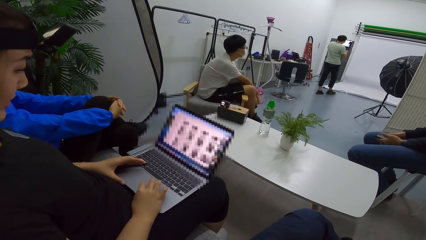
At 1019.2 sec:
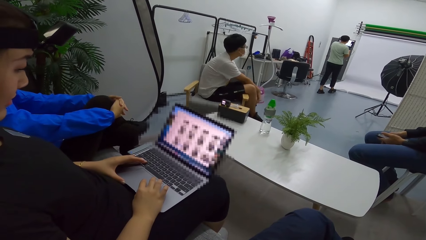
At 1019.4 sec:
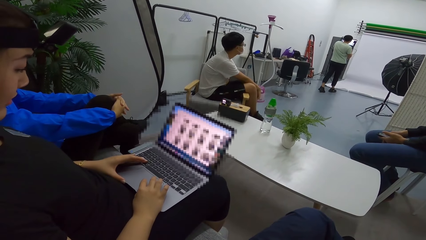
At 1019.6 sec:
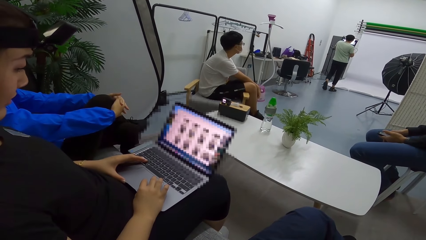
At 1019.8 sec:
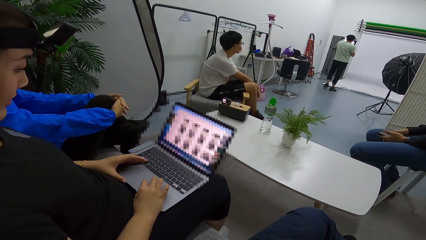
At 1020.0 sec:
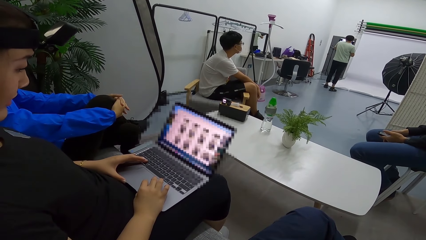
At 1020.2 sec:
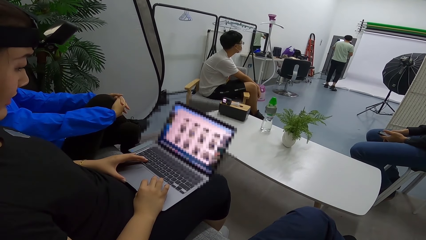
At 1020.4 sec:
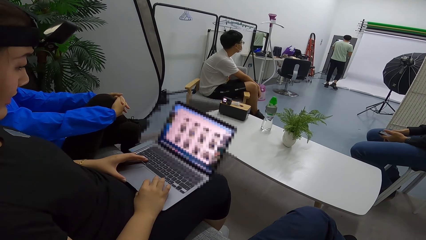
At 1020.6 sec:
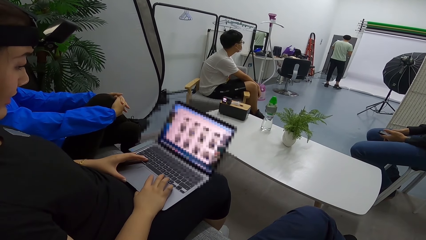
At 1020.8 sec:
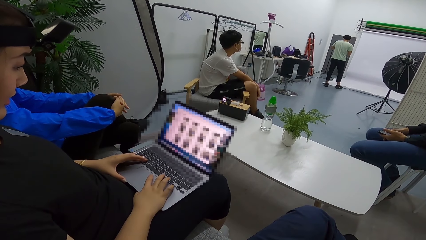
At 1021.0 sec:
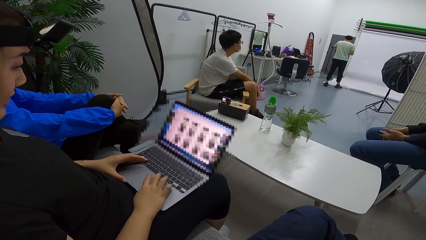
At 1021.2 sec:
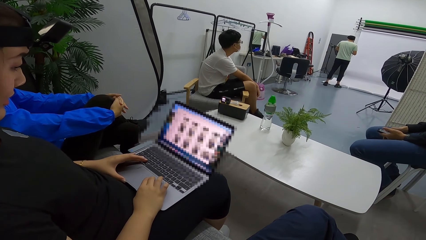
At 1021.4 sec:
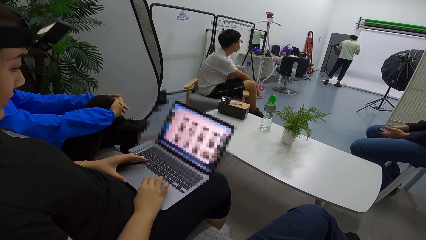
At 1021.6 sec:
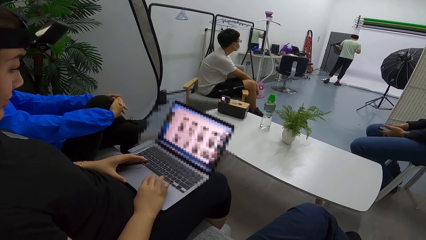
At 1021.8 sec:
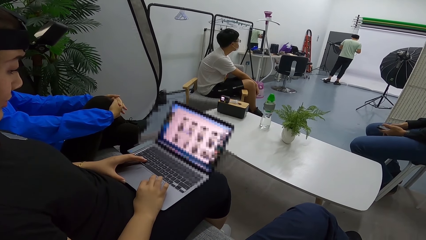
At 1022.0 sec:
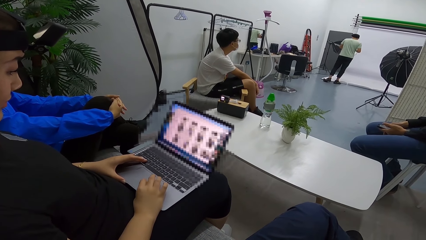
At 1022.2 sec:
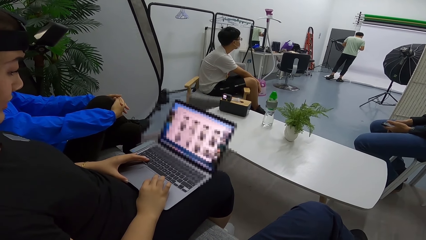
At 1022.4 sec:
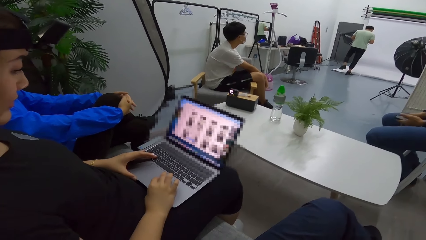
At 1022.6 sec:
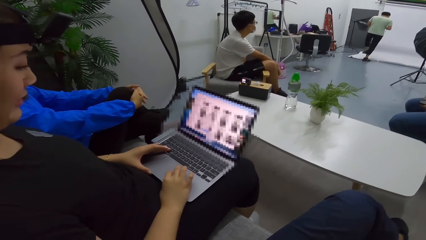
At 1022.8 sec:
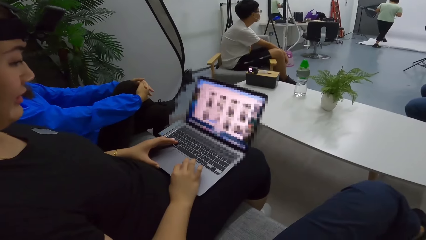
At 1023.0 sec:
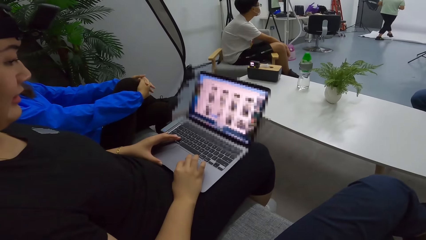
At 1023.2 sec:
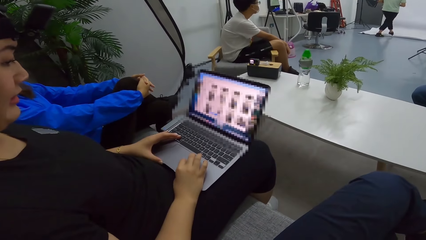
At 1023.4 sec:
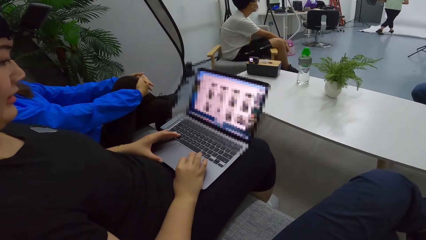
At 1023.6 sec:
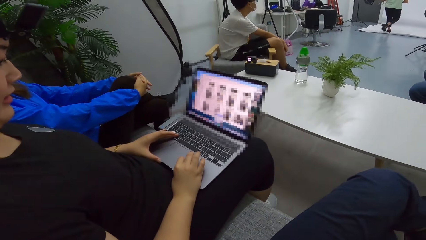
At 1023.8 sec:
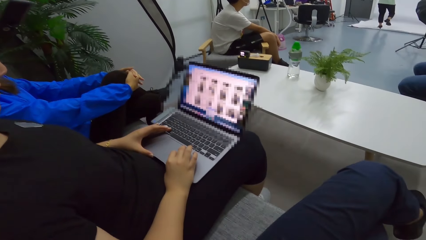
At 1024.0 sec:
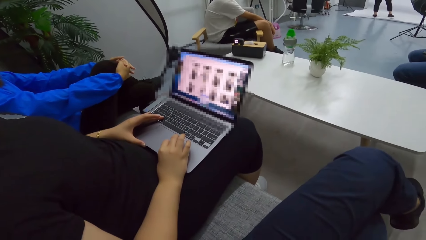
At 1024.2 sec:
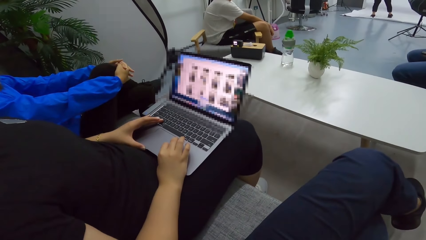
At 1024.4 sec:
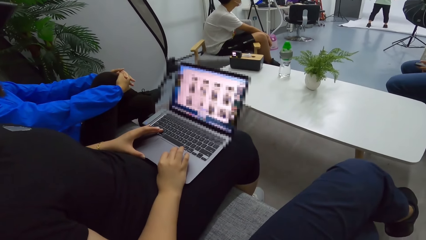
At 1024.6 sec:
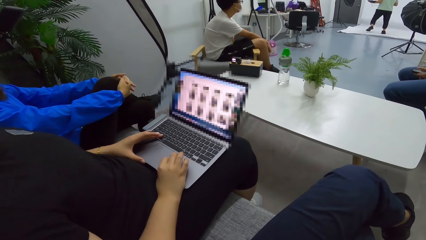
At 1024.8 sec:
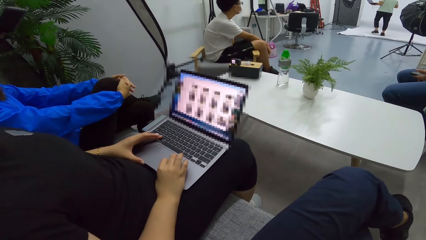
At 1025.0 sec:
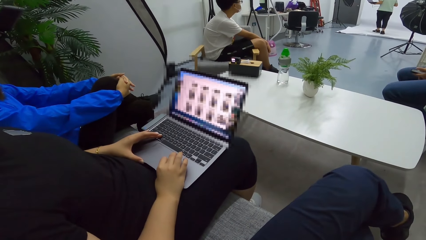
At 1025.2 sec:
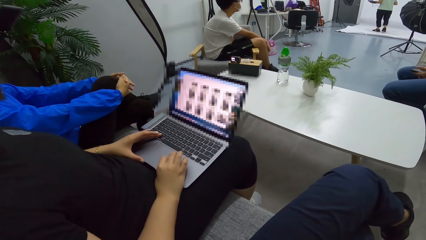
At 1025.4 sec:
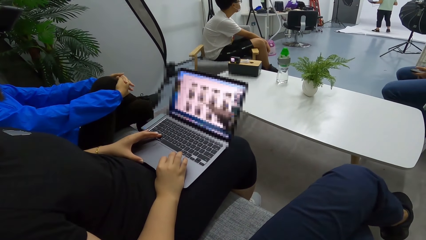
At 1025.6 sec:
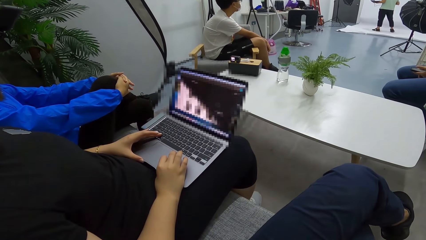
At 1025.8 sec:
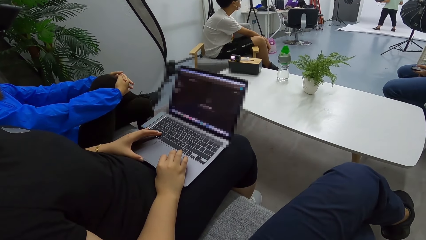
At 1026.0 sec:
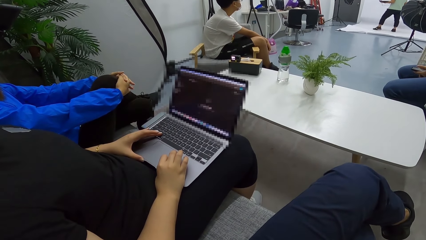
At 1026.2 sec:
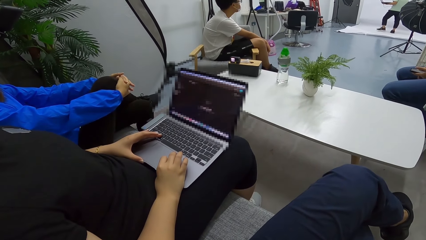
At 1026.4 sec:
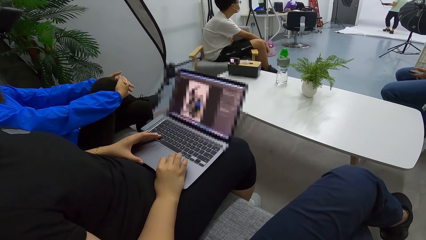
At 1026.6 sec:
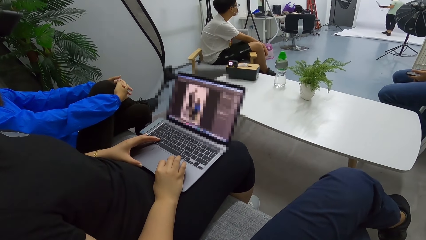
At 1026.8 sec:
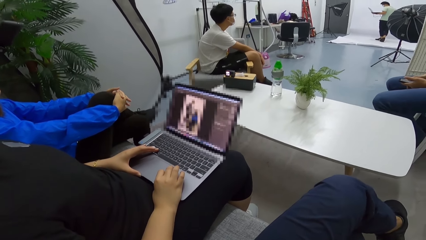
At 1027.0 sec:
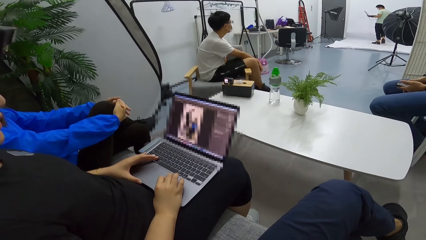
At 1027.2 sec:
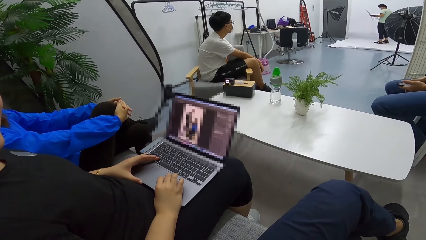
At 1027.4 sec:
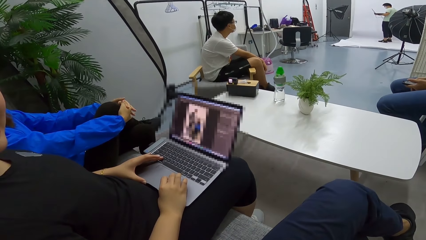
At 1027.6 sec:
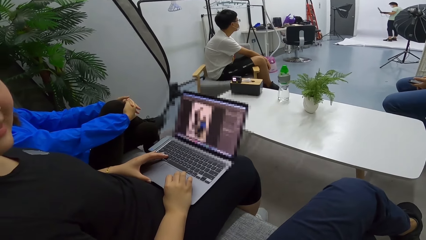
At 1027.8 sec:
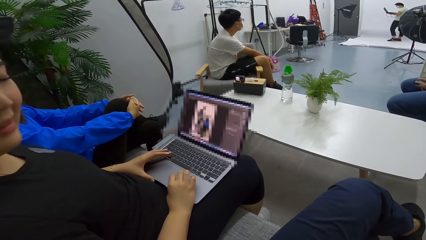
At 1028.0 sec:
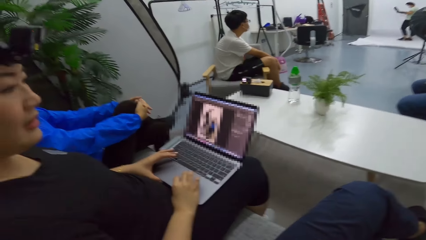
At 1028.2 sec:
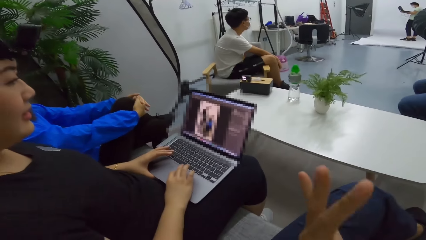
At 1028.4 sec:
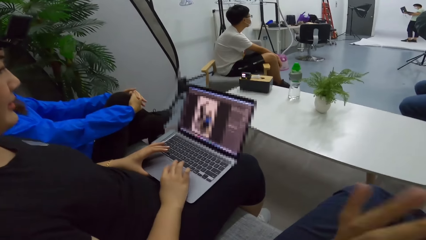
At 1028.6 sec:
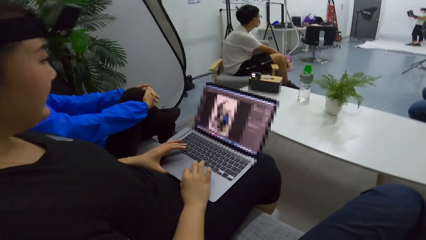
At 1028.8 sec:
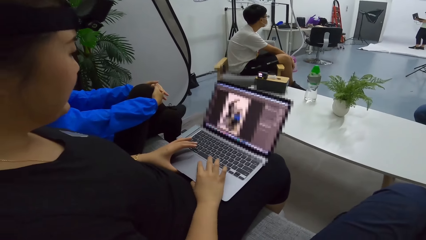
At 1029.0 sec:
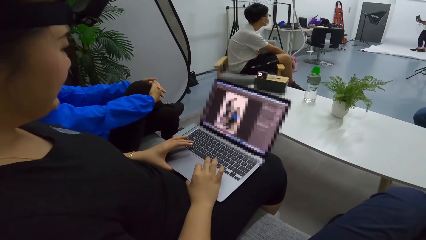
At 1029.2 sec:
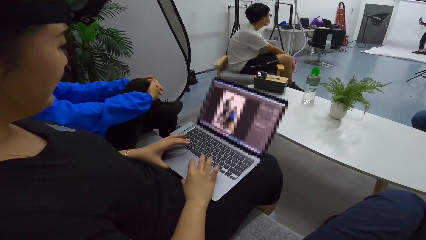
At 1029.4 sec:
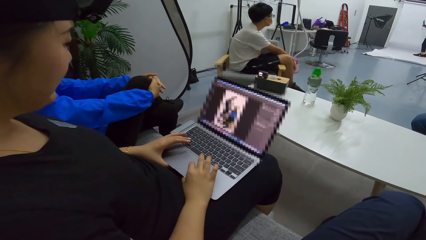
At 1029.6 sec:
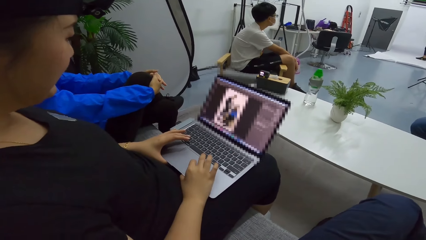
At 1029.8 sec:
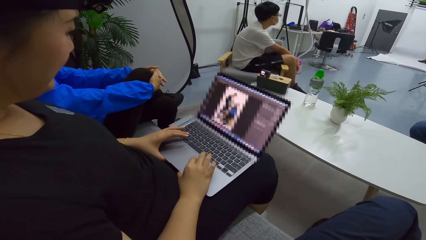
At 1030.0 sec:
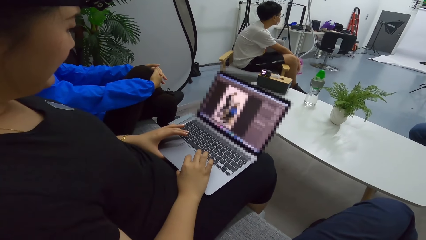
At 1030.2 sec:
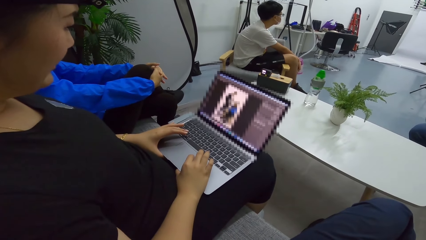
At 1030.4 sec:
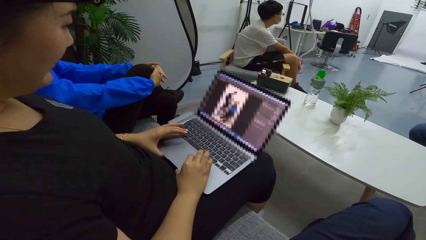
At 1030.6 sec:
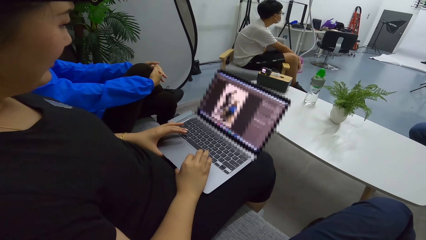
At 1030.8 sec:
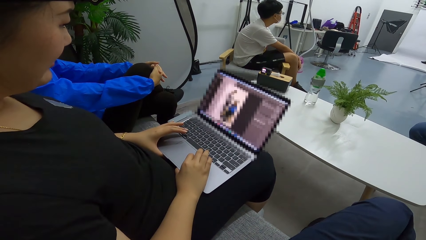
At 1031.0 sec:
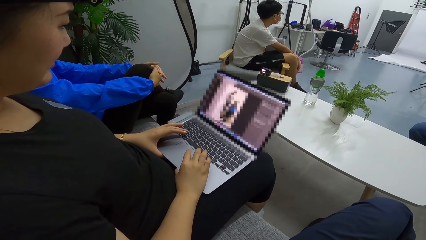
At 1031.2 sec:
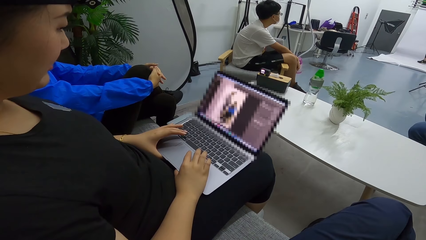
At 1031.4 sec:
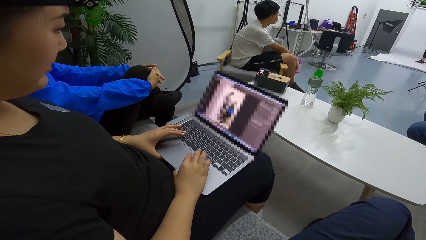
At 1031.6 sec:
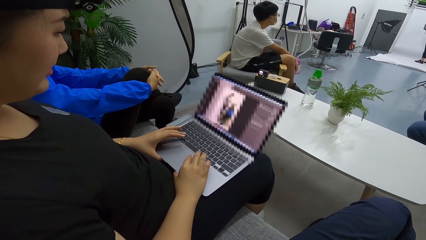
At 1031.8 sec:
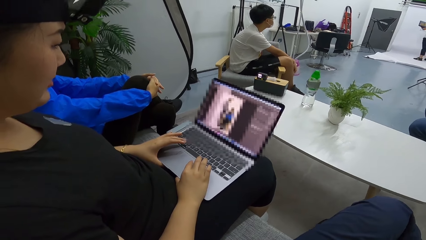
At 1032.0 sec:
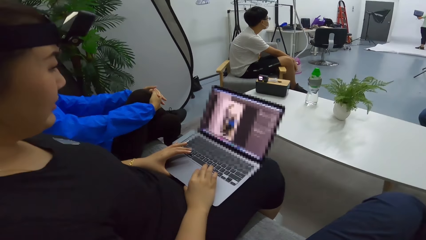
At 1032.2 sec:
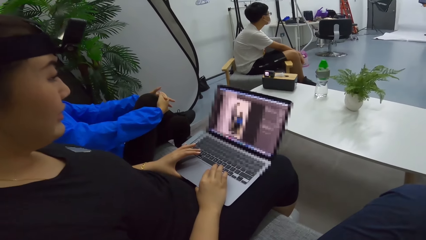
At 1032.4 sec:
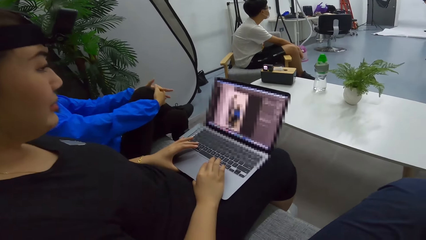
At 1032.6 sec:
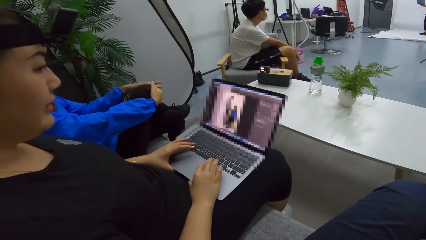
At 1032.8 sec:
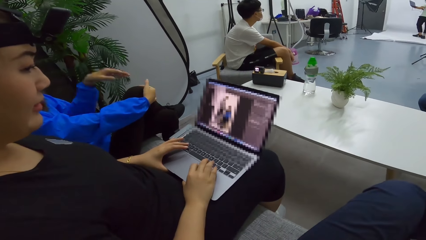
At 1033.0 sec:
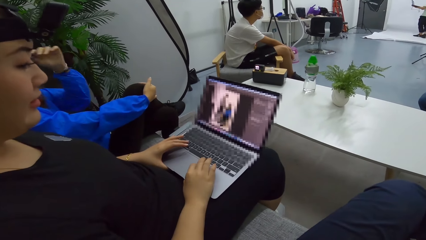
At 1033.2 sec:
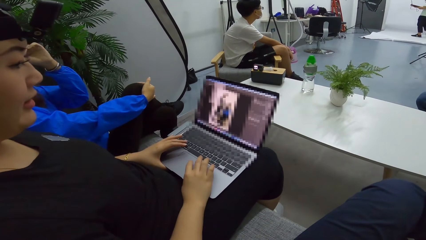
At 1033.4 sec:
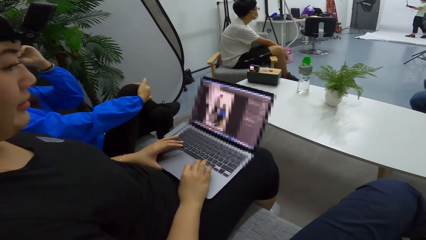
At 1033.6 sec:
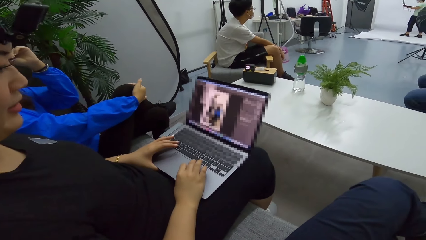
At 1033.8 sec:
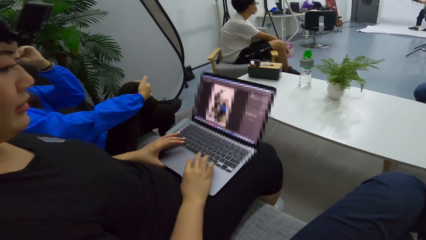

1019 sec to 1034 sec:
The camera wearer looks at the laptop. They talk to a person.
